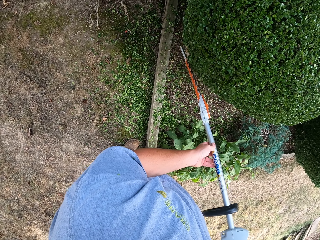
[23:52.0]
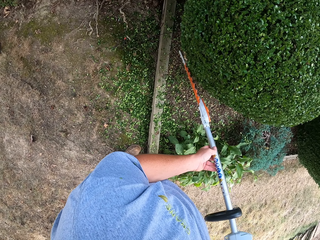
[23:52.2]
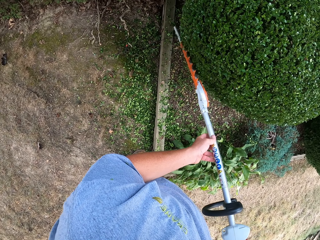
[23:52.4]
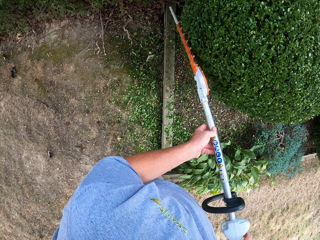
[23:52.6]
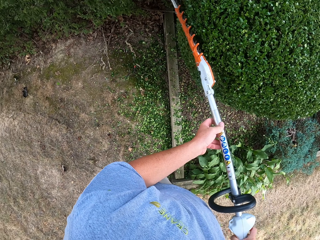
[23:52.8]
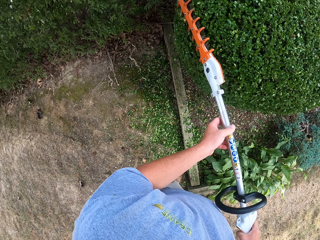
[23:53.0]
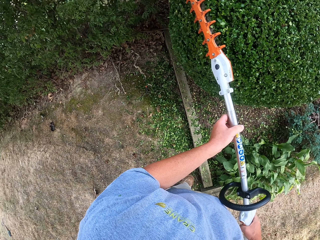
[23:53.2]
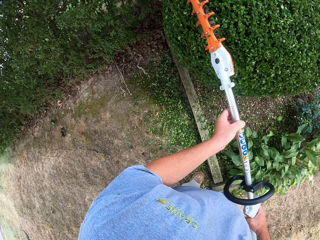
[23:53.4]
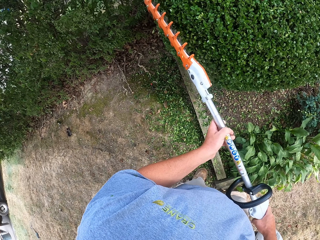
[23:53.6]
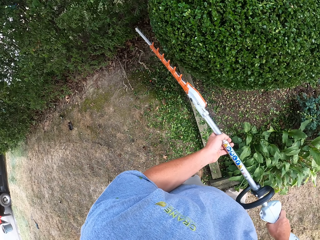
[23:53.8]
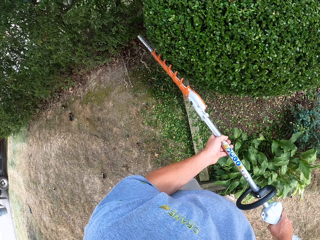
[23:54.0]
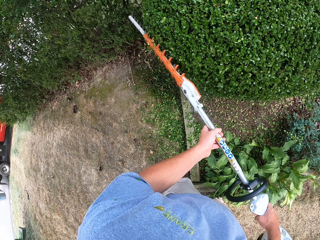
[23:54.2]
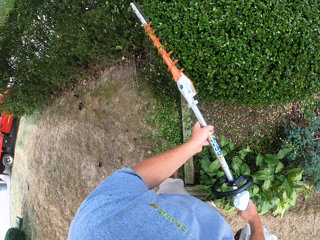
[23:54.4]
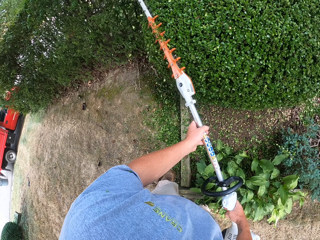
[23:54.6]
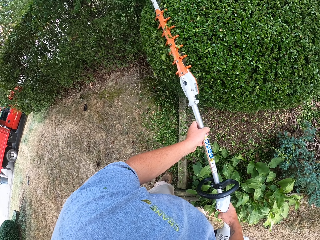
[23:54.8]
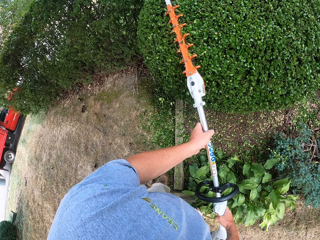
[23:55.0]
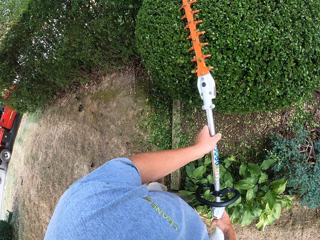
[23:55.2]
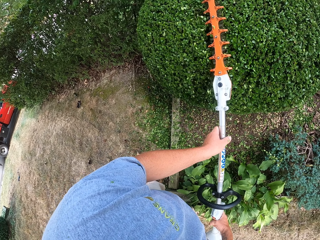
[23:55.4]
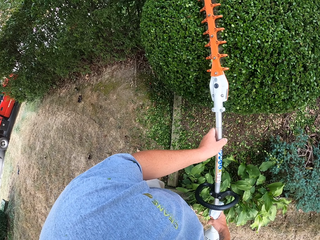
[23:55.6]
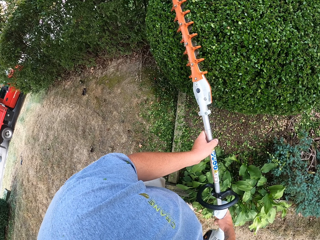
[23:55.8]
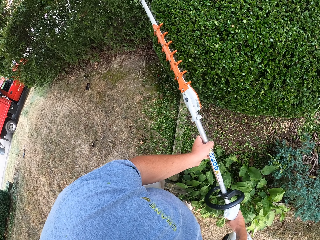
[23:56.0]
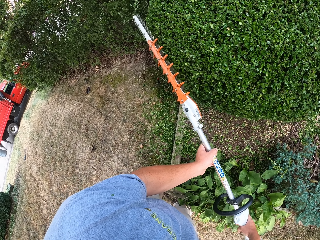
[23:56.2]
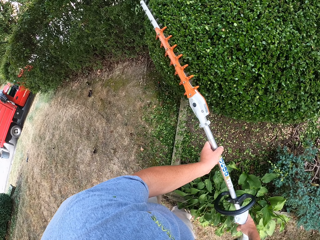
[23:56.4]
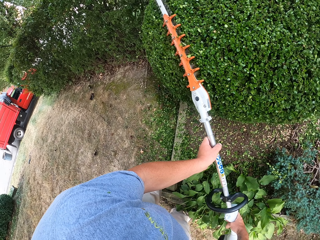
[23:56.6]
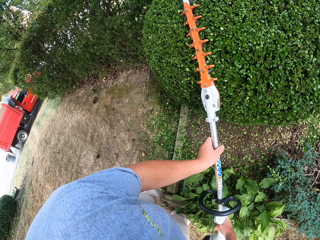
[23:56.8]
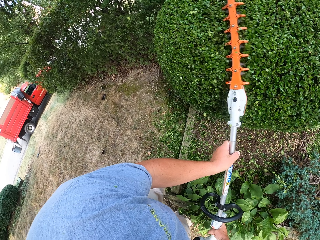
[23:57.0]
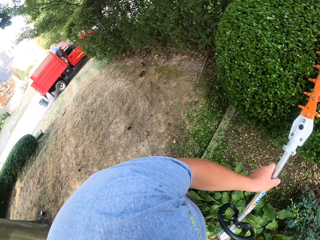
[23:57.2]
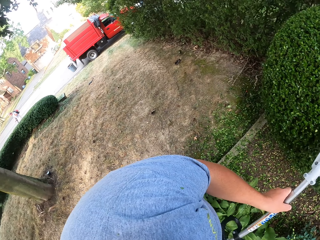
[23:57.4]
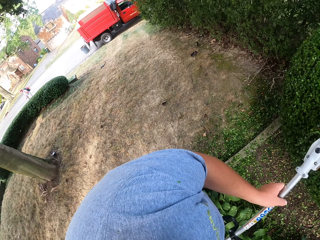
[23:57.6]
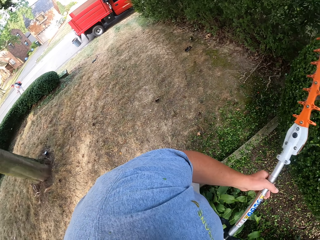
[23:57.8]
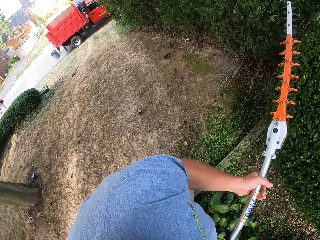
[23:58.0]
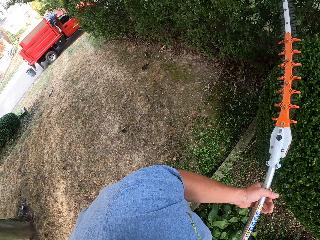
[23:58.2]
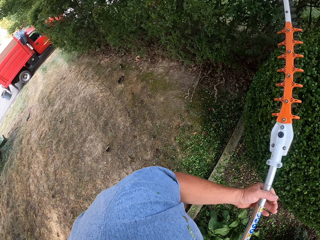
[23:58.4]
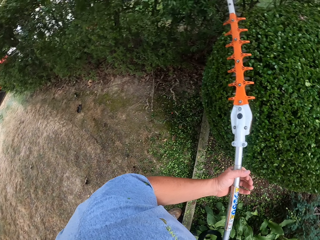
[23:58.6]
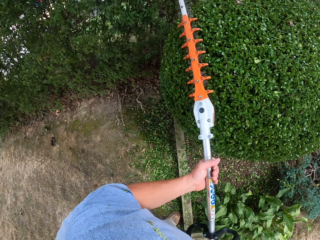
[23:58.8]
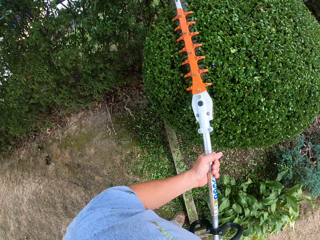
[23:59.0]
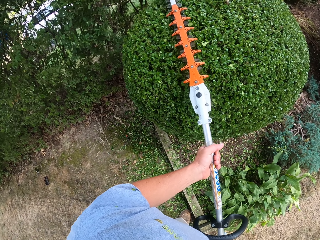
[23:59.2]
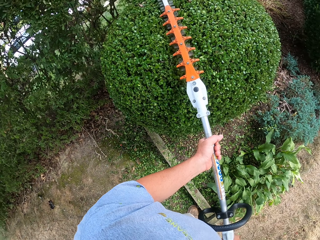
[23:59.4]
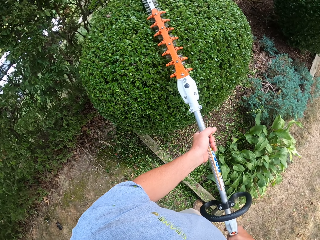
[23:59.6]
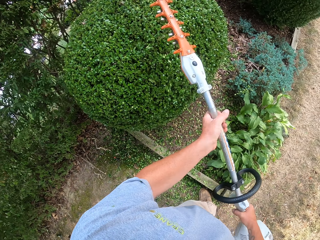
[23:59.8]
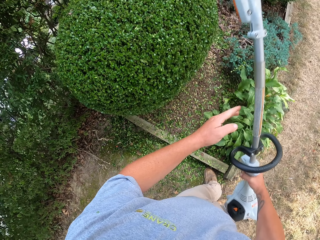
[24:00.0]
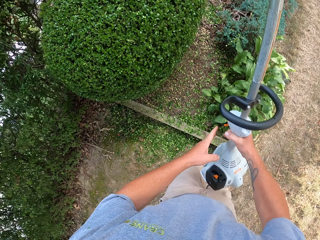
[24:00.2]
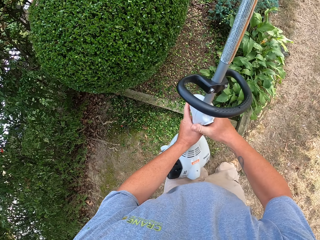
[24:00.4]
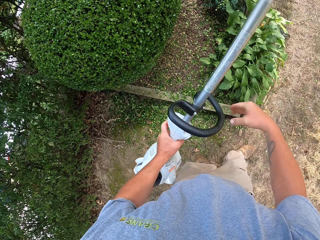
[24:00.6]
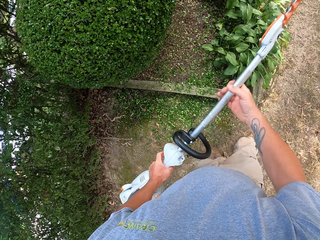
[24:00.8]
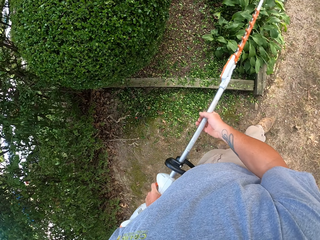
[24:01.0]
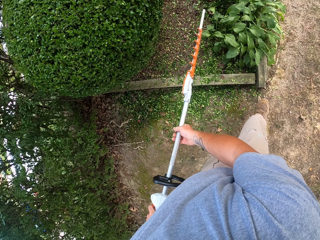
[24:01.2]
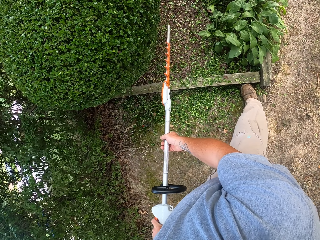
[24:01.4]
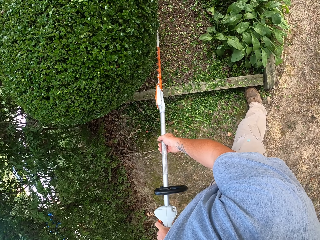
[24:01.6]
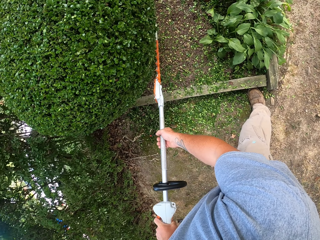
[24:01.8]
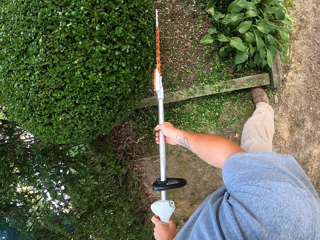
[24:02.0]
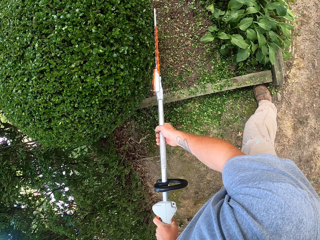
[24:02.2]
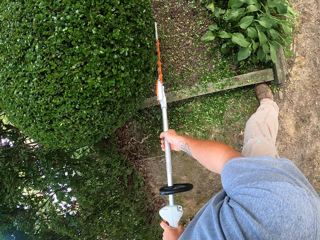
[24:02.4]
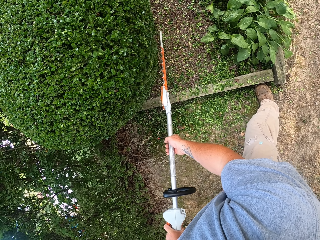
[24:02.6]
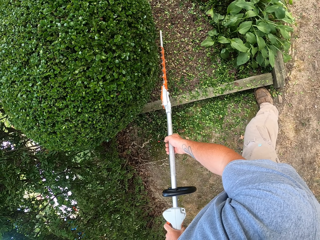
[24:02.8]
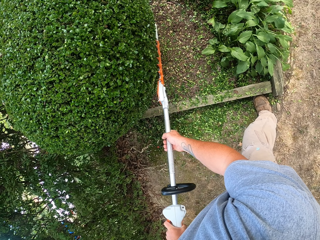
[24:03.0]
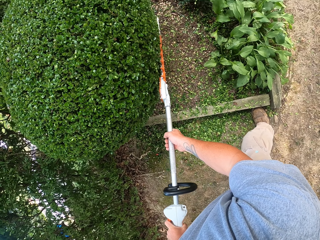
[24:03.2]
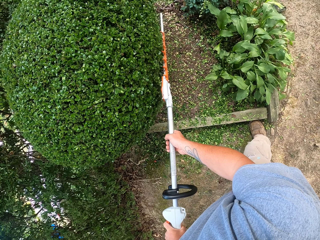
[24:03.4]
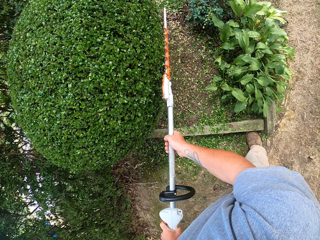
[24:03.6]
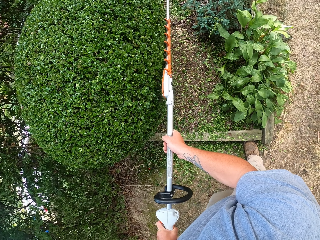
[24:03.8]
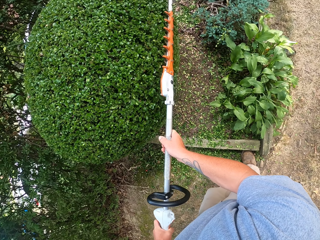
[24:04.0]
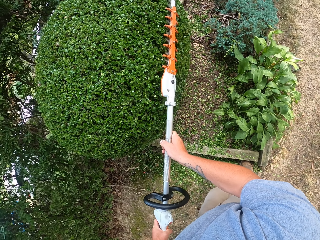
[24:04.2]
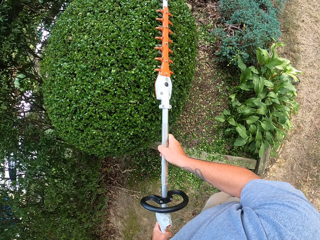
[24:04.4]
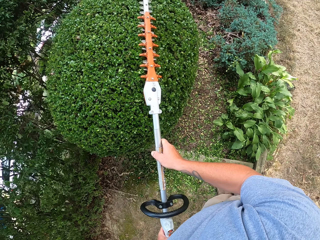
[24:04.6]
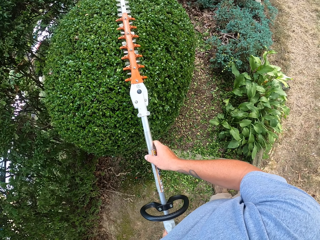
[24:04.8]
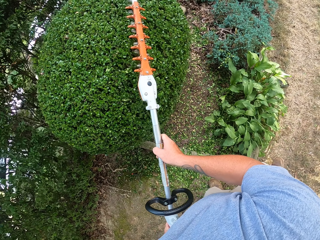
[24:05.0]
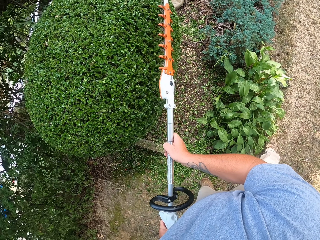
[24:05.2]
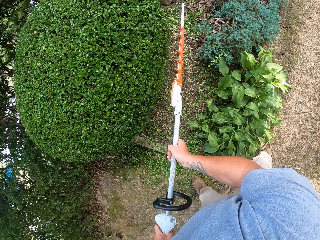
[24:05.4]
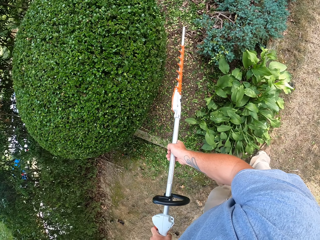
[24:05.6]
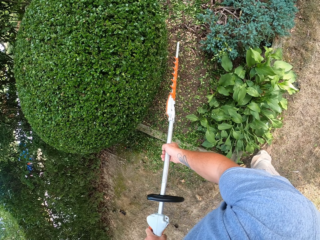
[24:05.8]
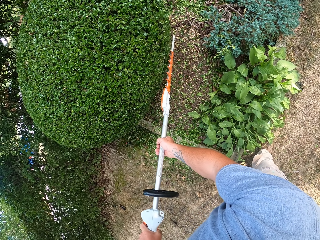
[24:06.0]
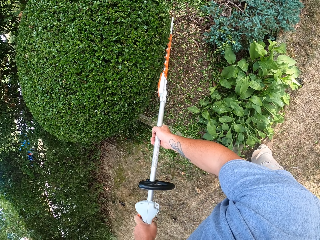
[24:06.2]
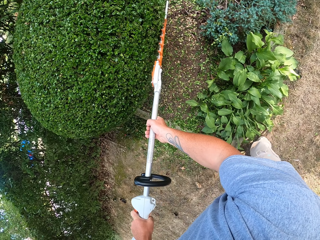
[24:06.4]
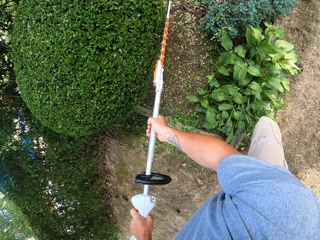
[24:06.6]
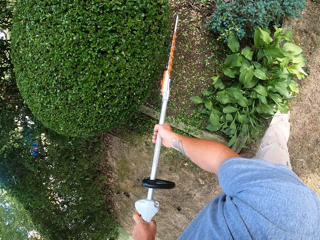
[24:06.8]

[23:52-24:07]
The camera wearer transfers the hedge trimmer to his left hand. He trims a plant with the hedge trimmer.

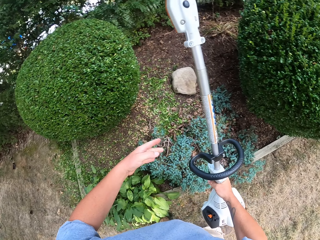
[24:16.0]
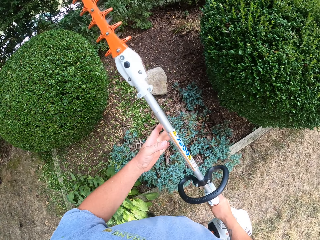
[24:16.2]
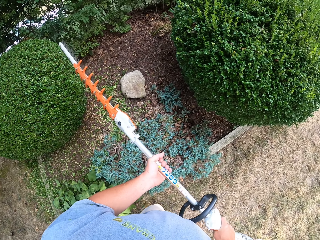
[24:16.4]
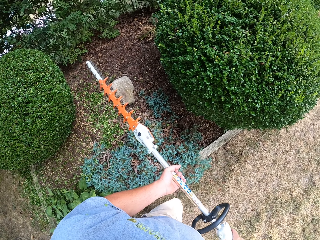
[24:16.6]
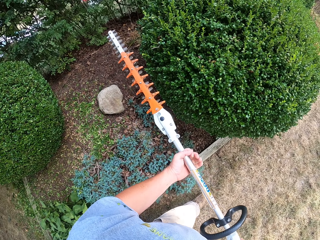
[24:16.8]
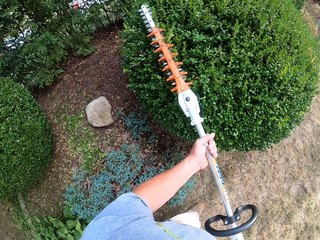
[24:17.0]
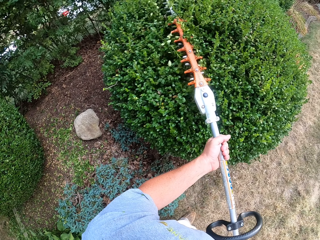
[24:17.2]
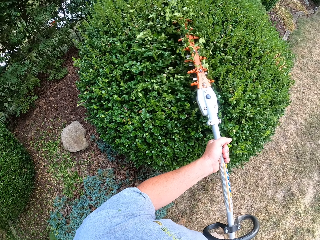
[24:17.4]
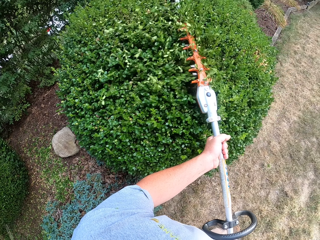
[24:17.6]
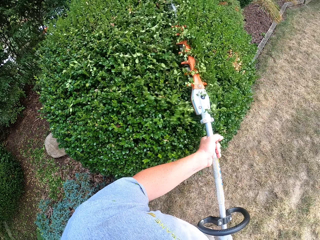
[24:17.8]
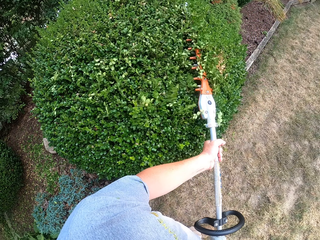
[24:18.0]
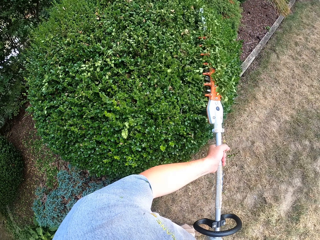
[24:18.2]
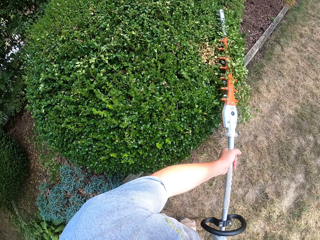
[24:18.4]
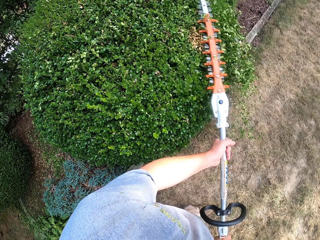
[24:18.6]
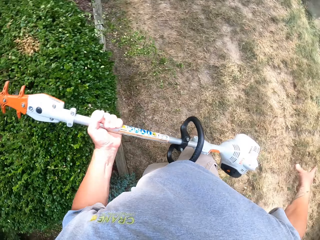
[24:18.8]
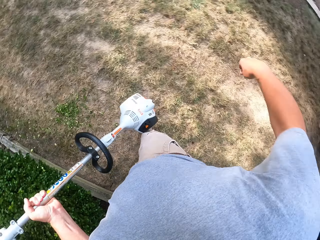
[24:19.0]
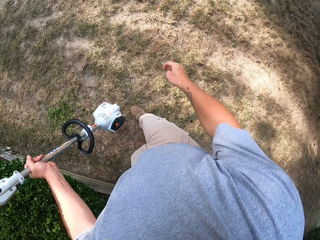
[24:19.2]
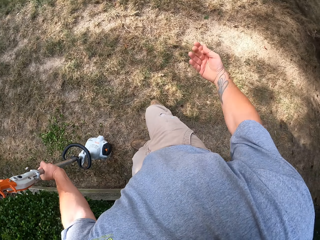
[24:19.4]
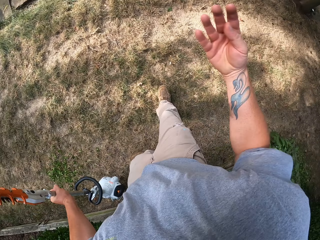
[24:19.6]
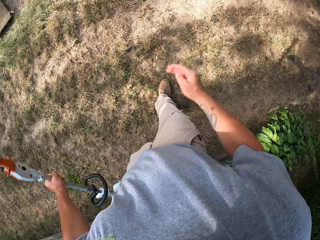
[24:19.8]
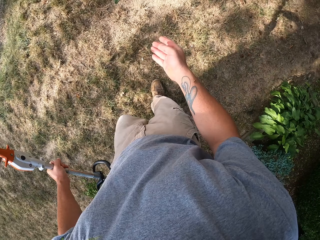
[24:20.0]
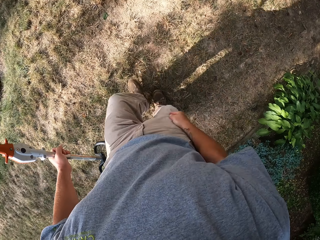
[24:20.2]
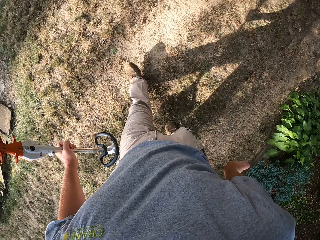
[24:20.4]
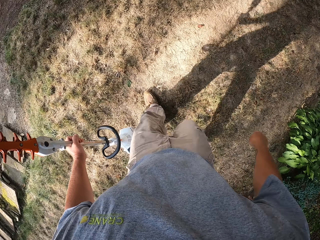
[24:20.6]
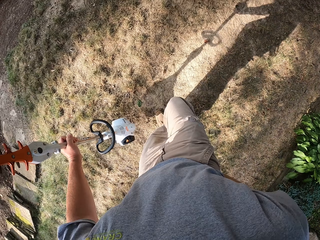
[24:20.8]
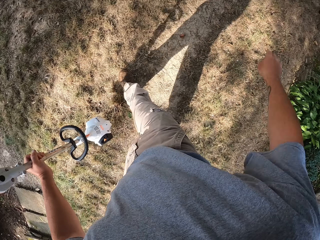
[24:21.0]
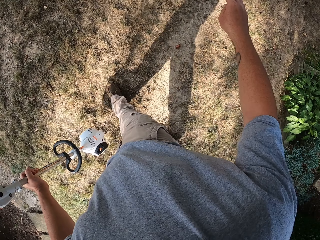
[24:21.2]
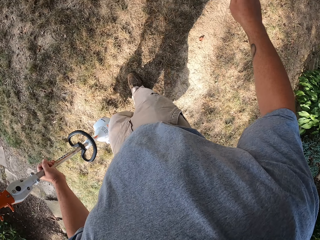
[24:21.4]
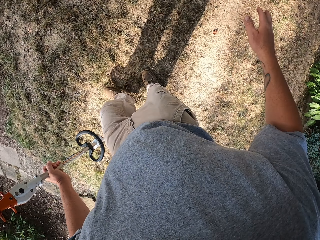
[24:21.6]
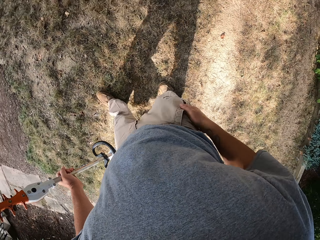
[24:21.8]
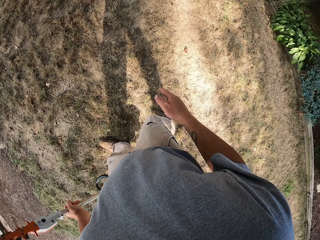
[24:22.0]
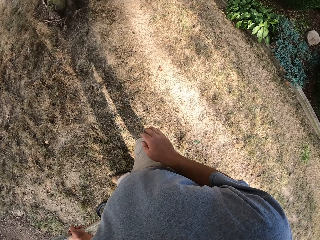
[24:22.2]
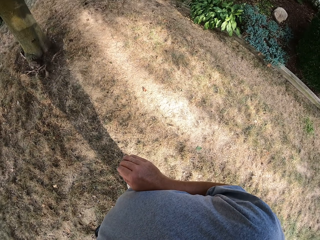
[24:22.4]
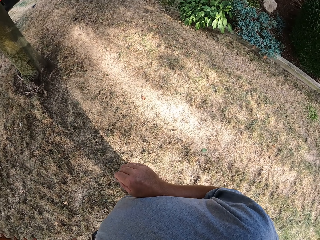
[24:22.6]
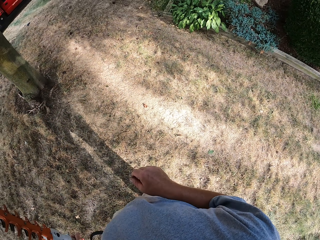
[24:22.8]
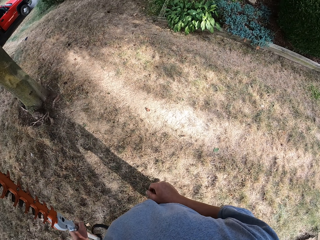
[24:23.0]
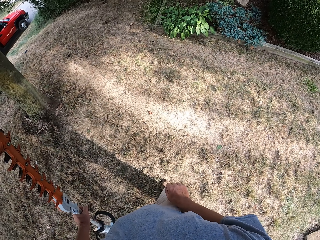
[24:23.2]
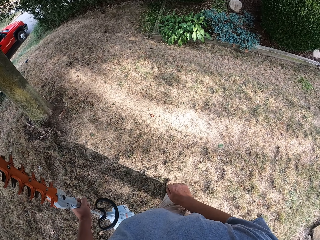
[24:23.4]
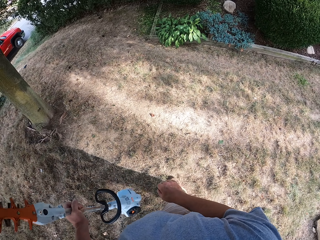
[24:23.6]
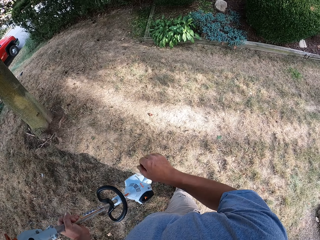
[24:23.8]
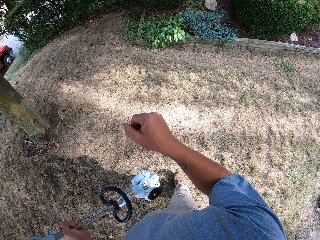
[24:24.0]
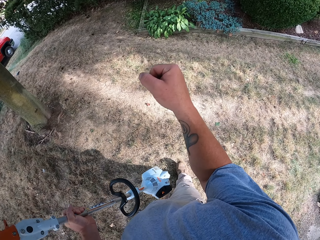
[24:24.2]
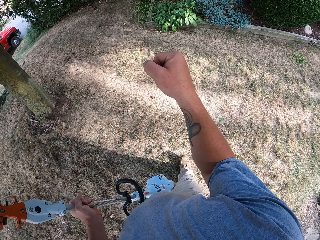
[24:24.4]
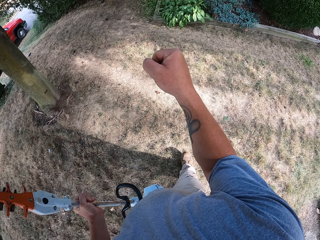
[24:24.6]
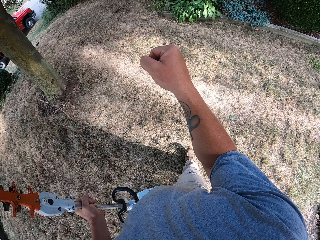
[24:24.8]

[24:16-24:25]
The camera wearer transfers the hedge trimmer to his right hand. He trims a plant with the hedge trimmer. He shakes his right hand. He walks around the compound.
